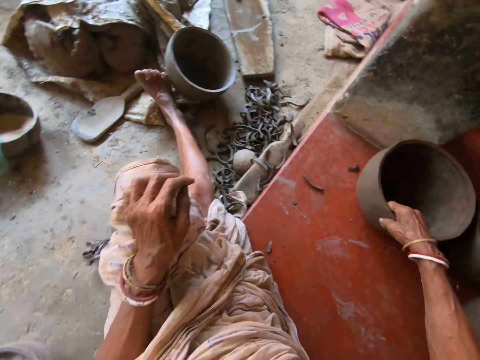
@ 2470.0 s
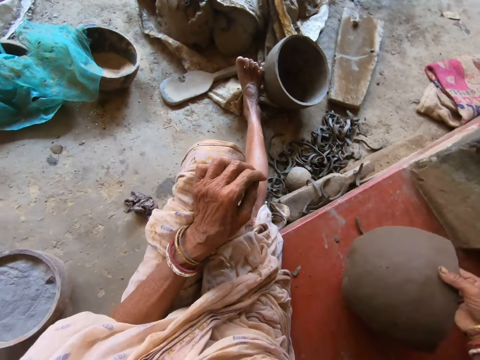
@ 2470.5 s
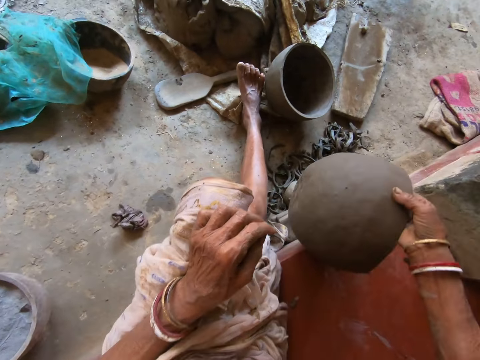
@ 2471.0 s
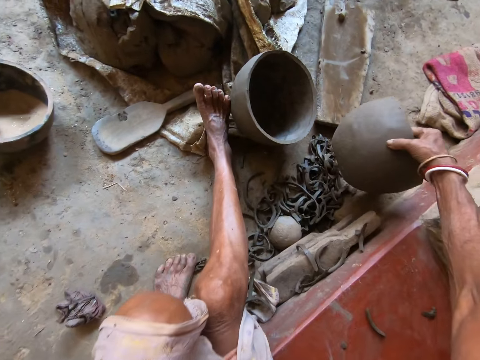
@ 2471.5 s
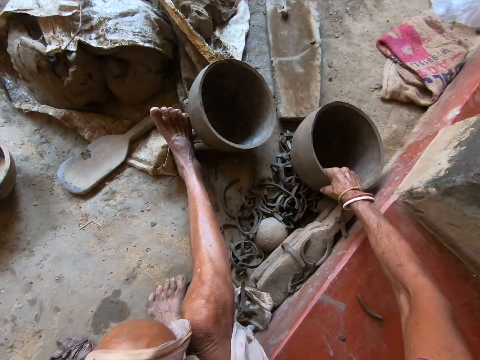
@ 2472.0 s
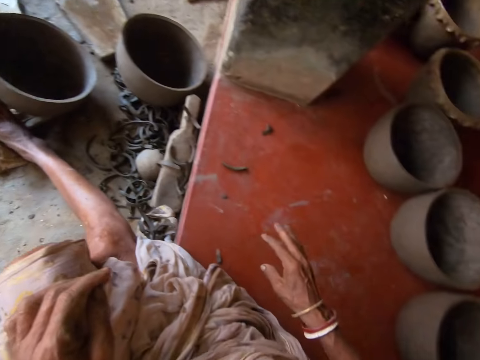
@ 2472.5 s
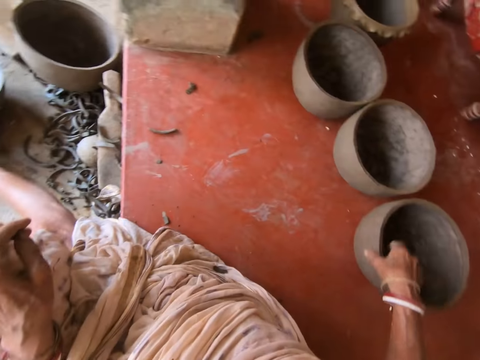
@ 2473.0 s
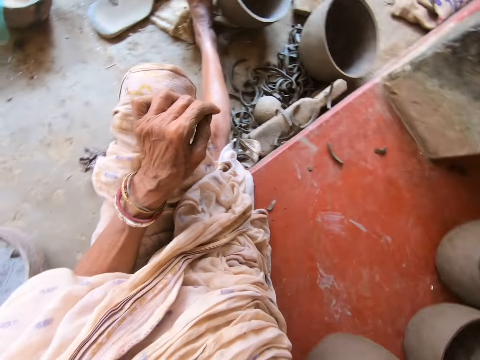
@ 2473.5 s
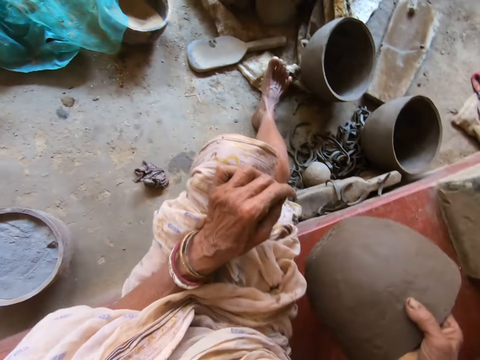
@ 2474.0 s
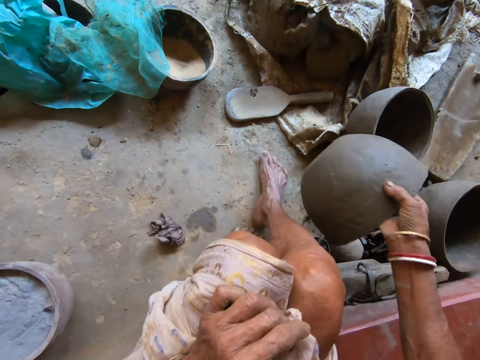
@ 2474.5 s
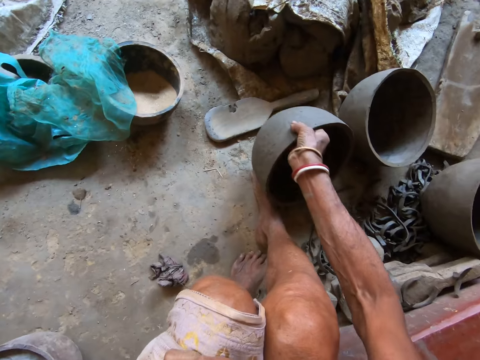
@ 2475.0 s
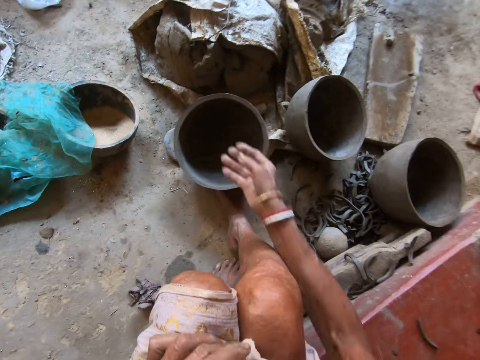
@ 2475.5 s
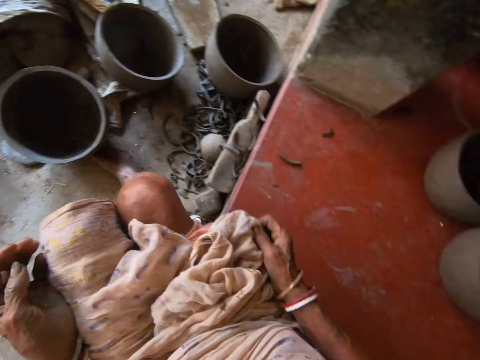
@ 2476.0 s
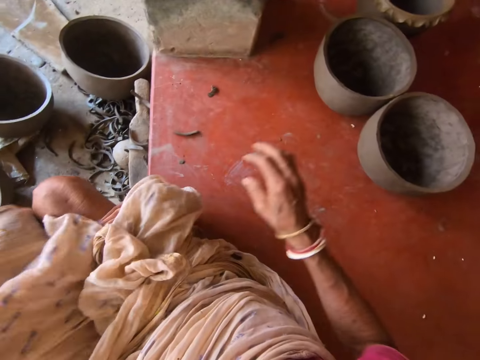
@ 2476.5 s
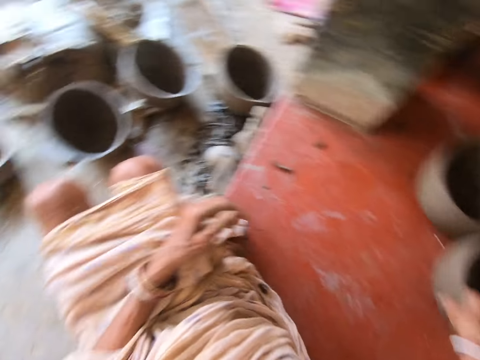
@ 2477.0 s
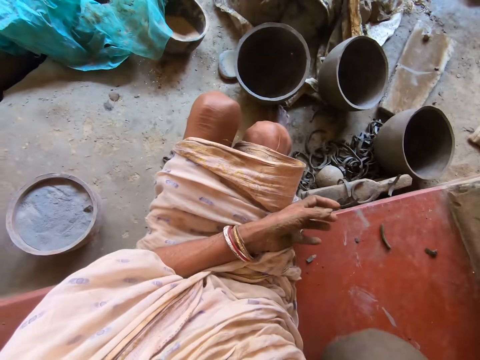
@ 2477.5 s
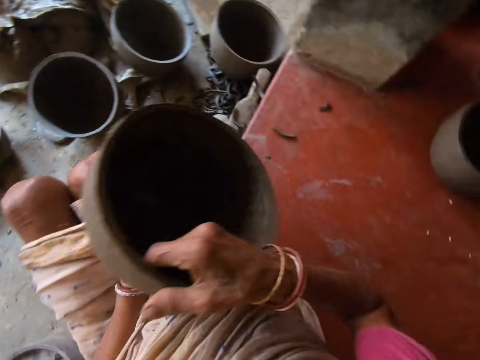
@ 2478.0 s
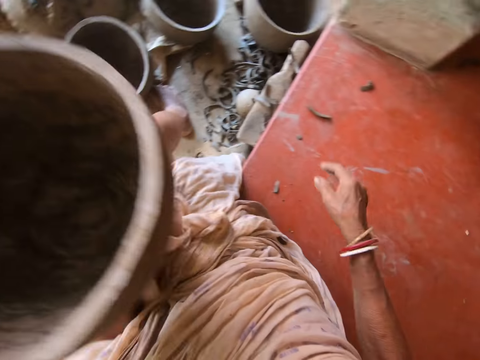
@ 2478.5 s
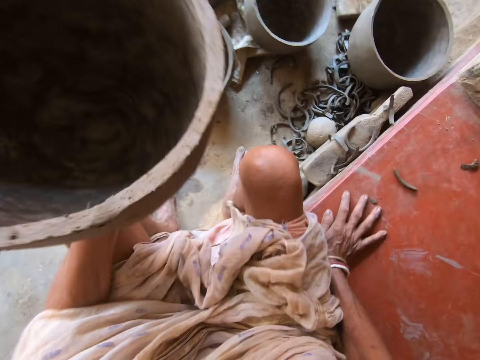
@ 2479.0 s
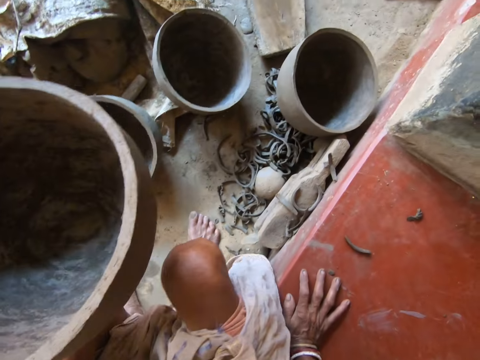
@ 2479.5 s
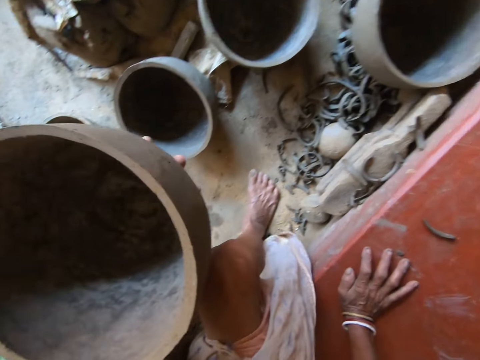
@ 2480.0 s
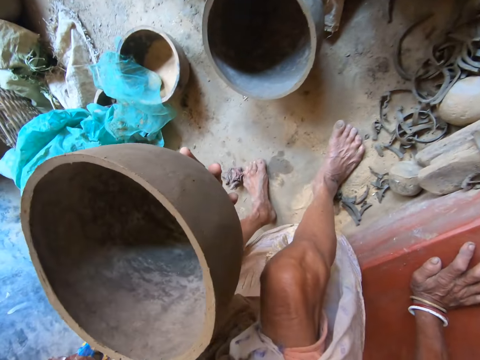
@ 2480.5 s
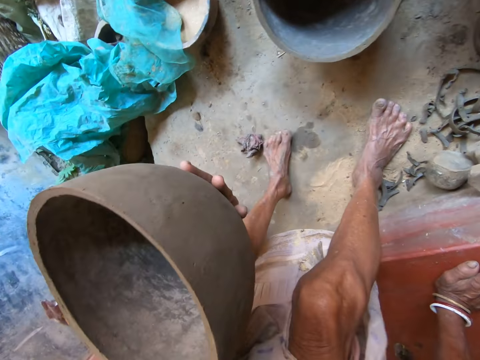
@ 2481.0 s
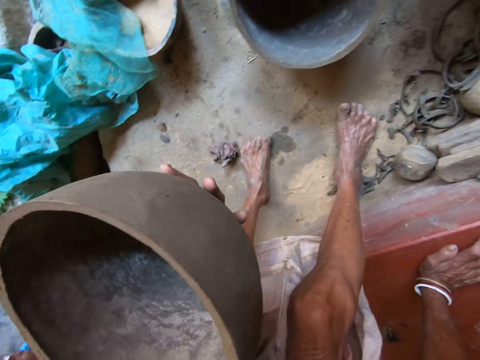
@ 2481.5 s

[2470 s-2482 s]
The camera wearer moves clay pots on the floor with her right hand. She picks up the pot. She drops the pot. She picks up the pot. She drops the pot. She picks up a clay pot from the floor with her right hand. She passes the clay pot to her left hand. She examines the pot. She adjusts on her seat.

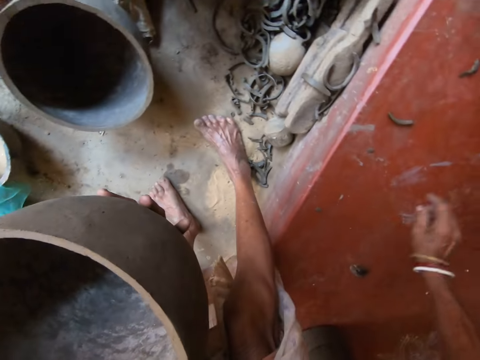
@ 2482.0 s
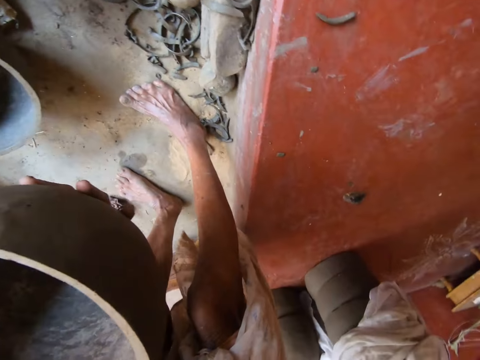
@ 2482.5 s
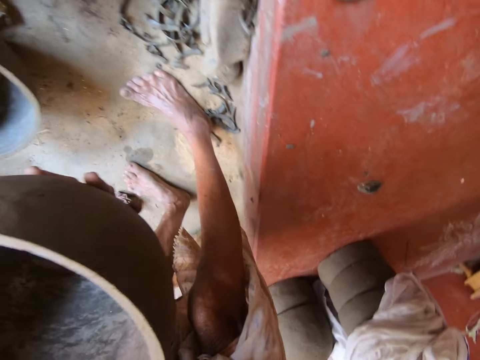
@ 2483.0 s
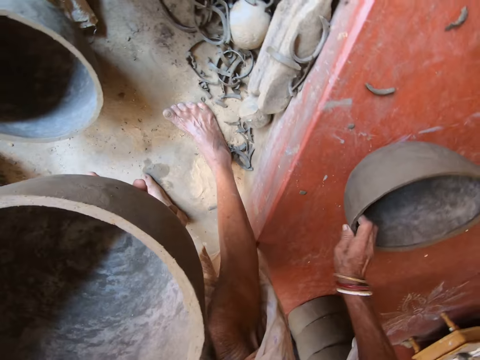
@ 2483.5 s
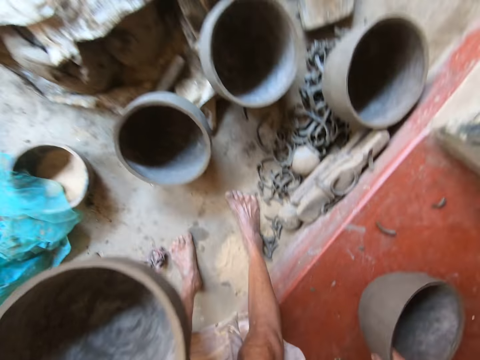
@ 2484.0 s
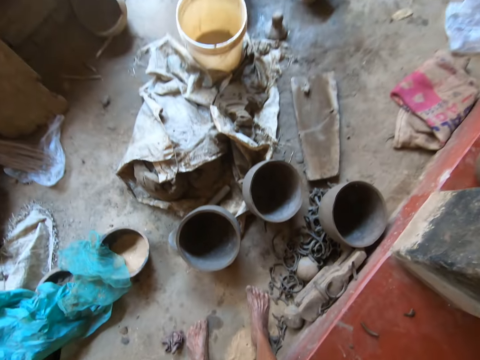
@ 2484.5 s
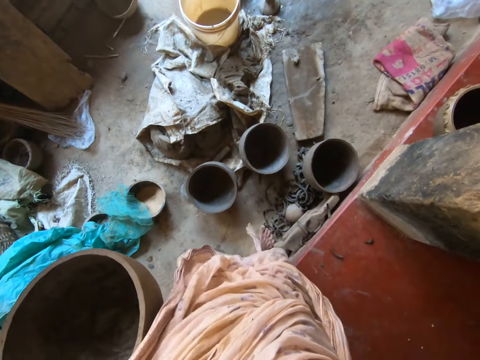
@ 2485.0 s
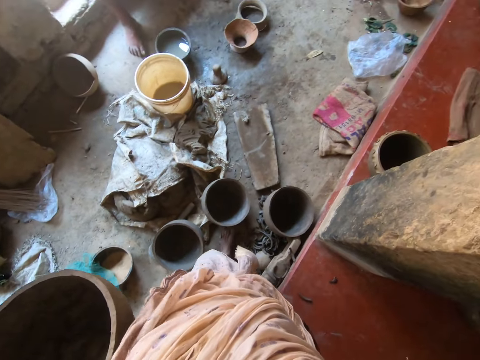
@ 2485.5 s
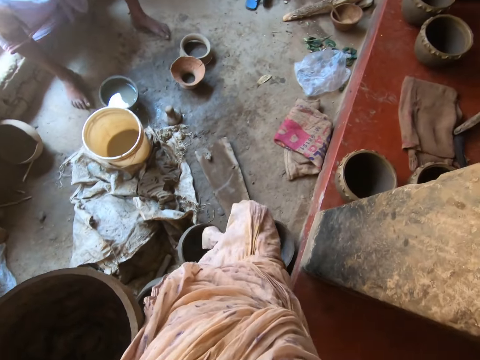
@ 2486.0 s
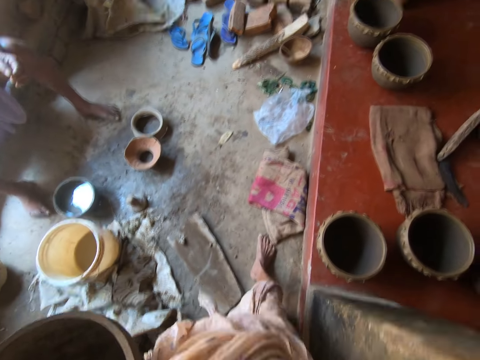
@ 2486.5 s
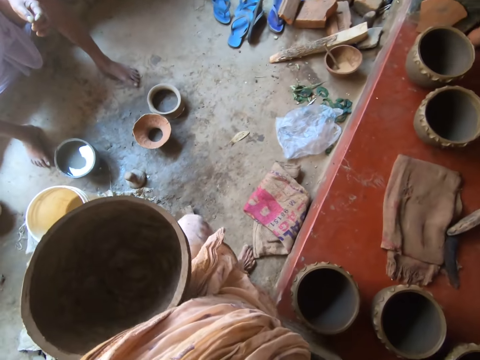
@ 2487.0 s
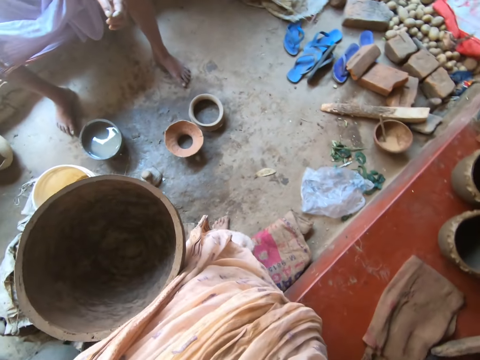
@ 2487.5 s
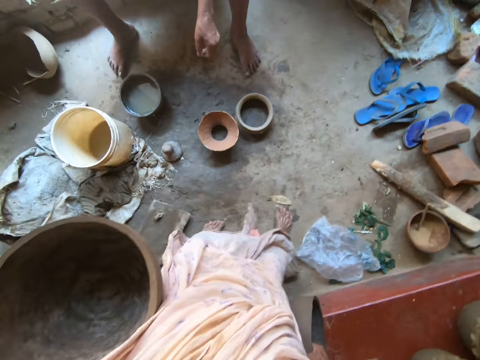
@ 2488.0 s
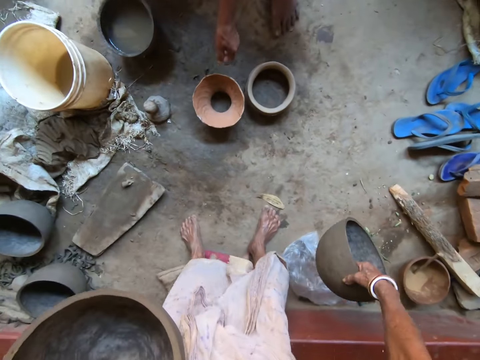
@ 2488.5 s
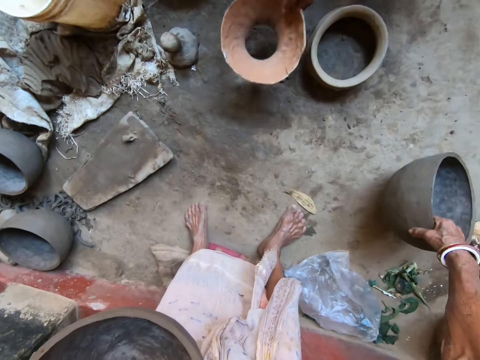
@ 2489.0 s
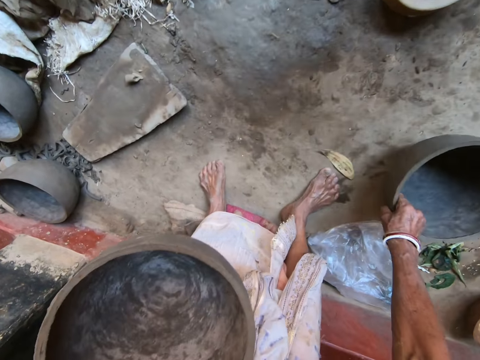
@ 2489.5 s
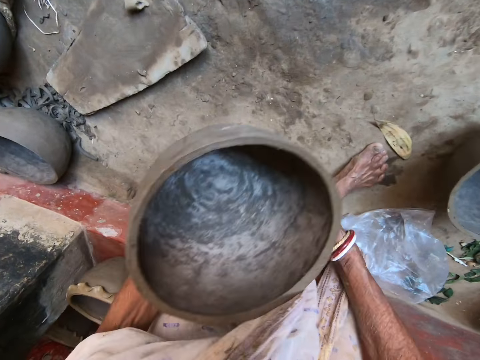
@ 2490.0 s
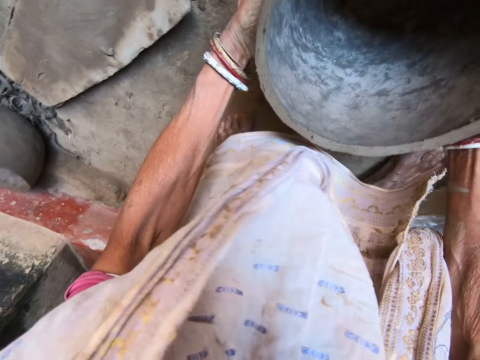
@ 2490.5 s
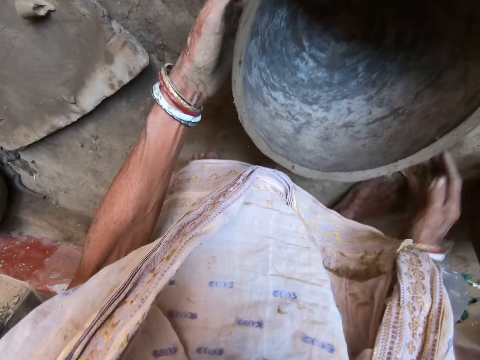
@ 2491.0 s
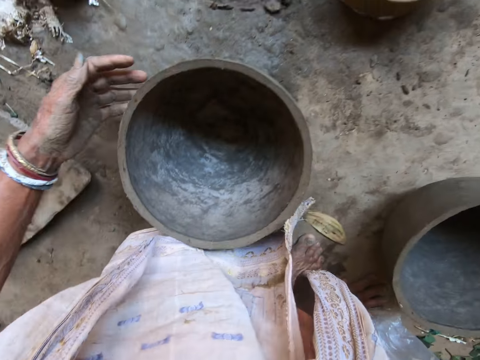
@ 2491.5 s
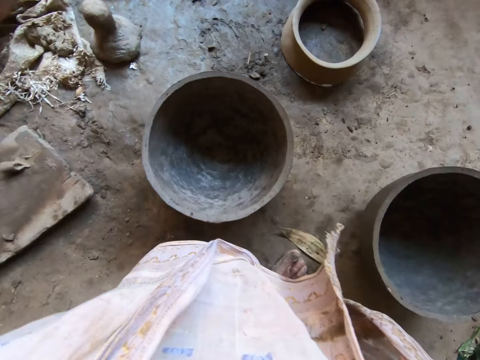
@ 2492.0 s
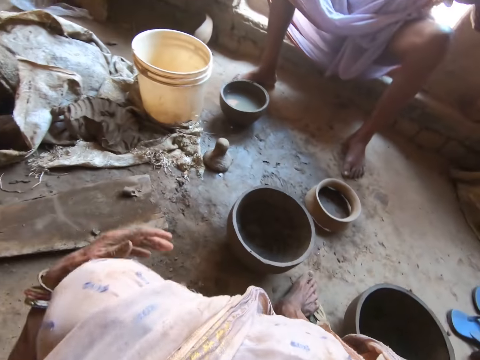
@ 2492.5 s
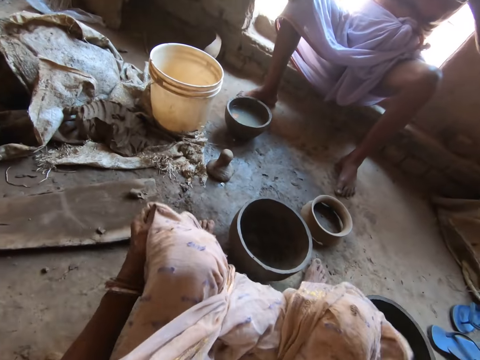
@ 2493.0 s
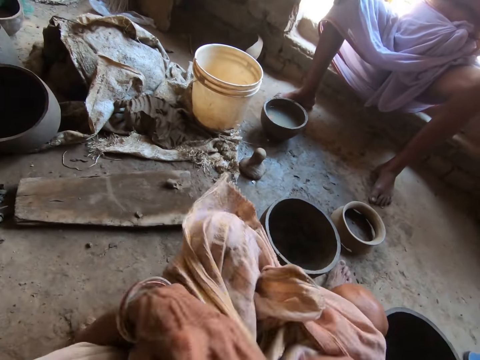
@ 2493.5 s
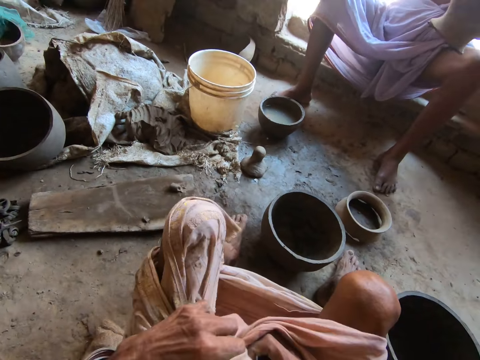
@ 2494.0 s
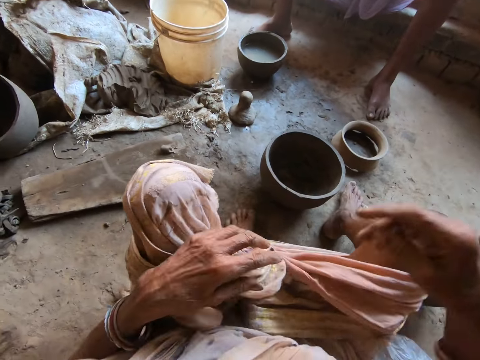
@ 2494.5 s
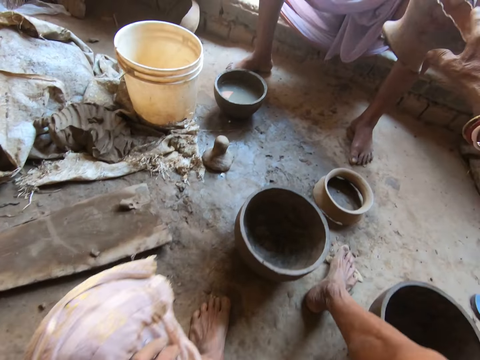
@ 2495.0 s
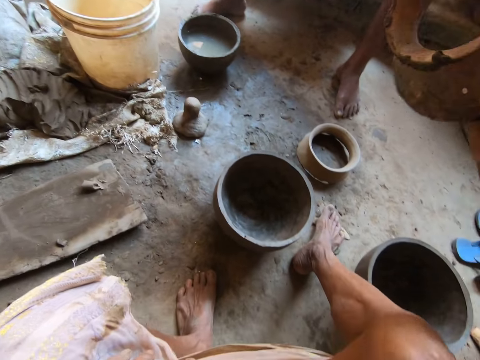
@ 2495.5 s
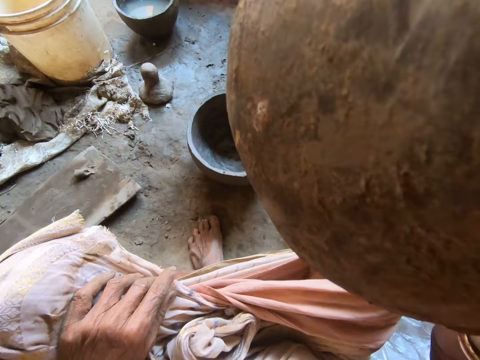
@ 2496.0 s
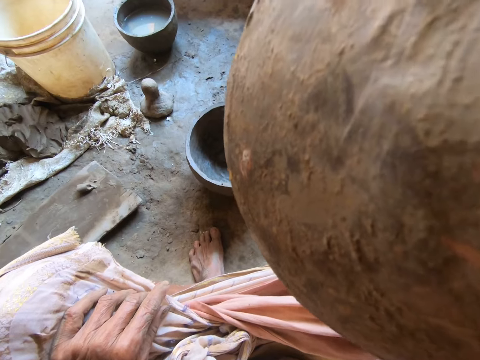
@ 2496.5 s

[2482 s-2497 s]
The camera wearer moves the hand. She picks up a clay pot from the floor with her right hand. She looks around. She walks around. She places the clay pot onto the floor with her right hand. She places the clay pot in her left hand onto the floor with both hands. She examines the pot. She lifts the hand. She adjusts her cloth with both hands. She folds the cloth. She collects a clay piece or pot from a man with her right hand. She examines the pot.
